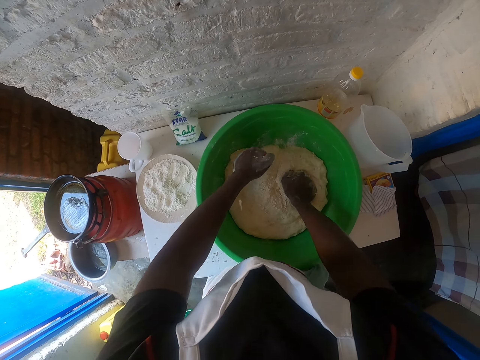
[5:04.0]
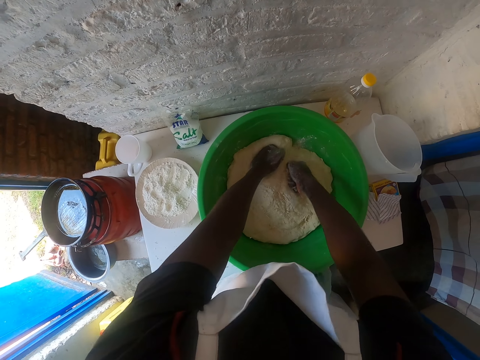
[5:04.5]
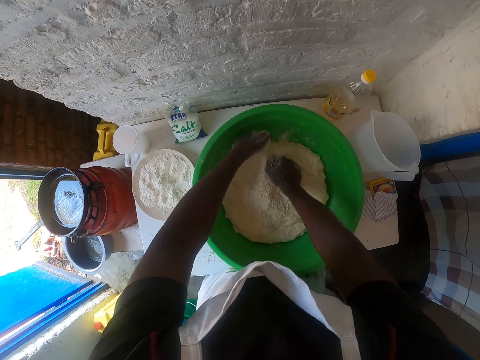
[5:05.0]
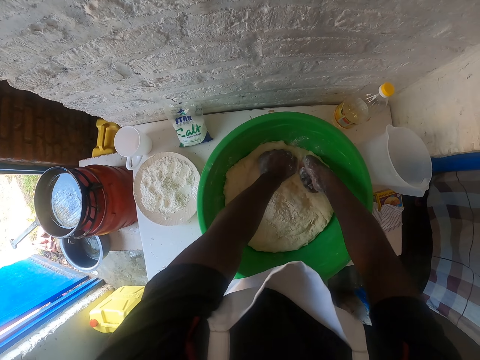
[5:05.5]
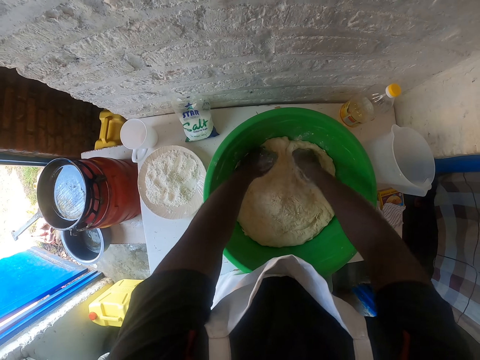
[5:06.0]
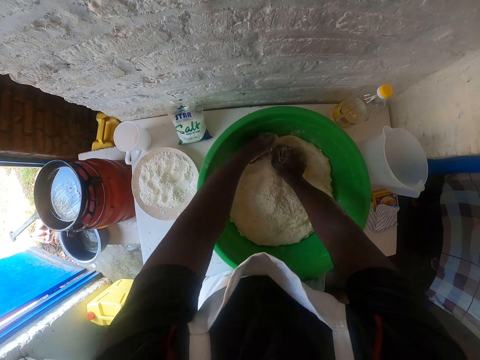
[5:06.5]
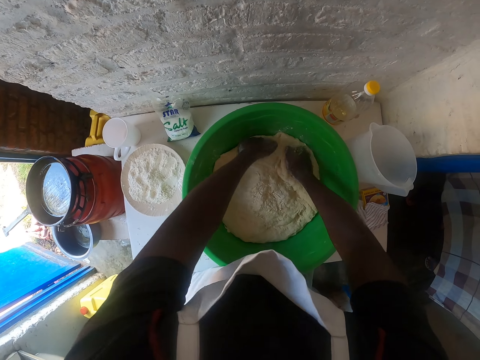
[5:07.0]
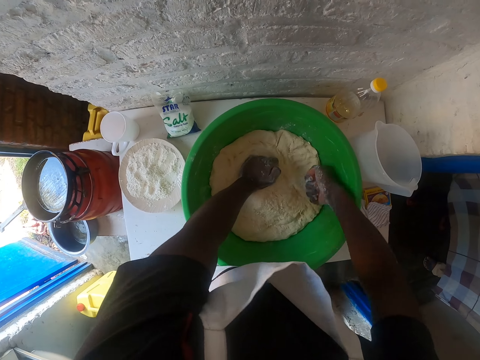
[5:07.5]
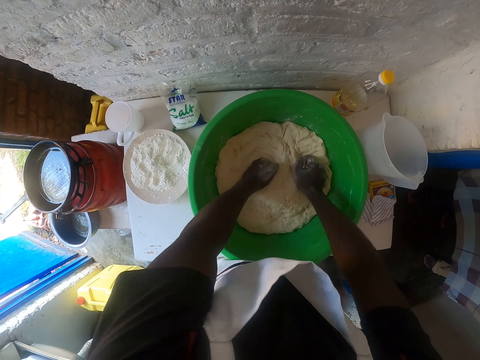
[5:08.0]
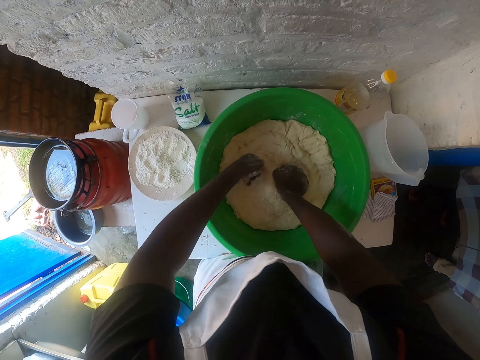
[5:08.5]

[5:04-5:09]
The camera wearer presses the dough using the fist.

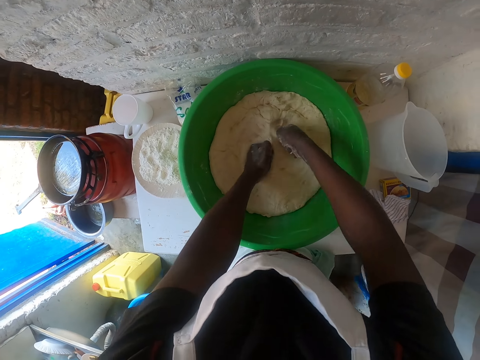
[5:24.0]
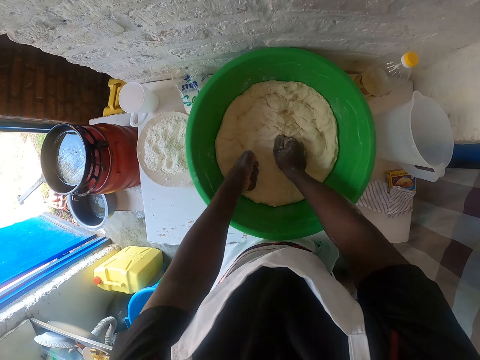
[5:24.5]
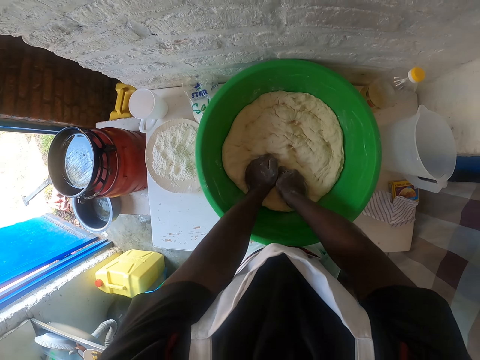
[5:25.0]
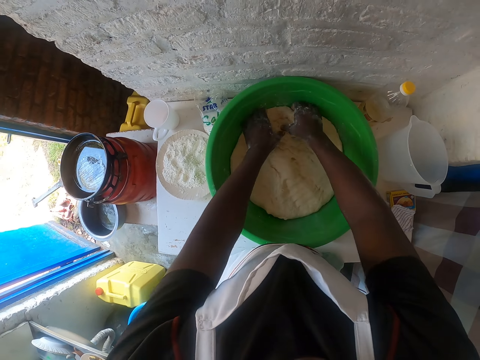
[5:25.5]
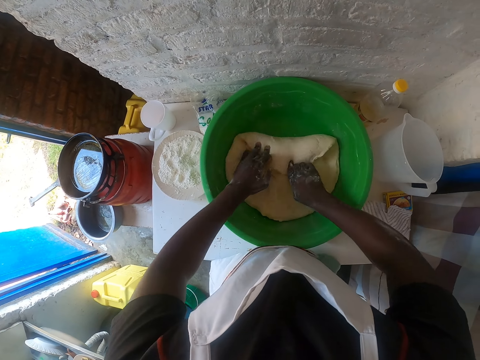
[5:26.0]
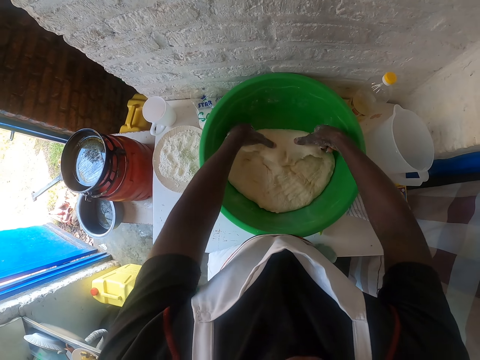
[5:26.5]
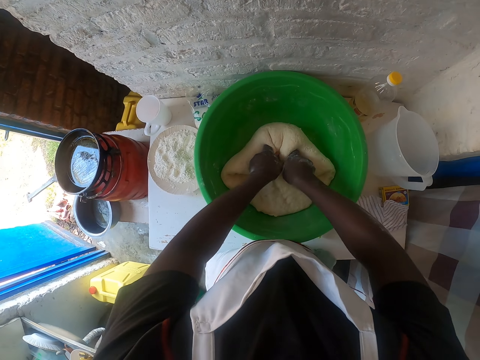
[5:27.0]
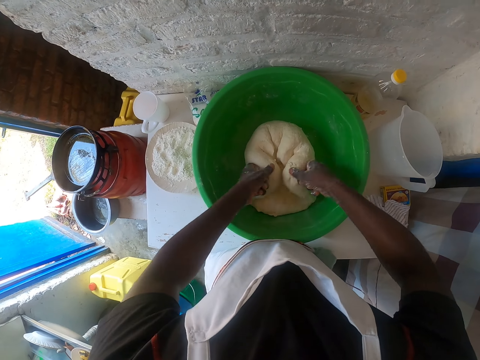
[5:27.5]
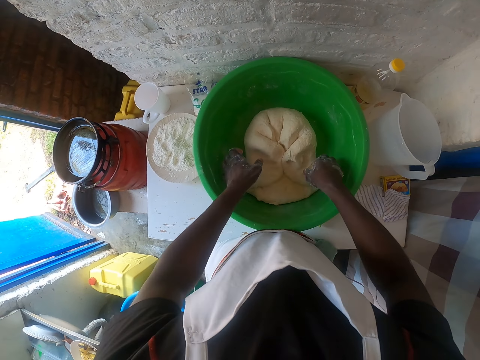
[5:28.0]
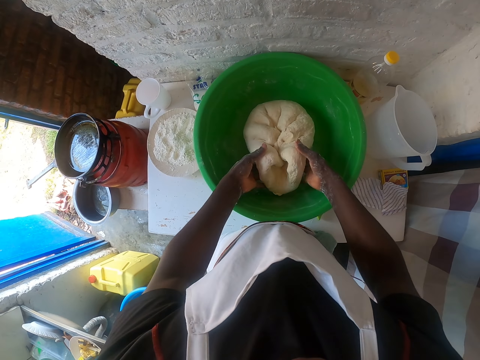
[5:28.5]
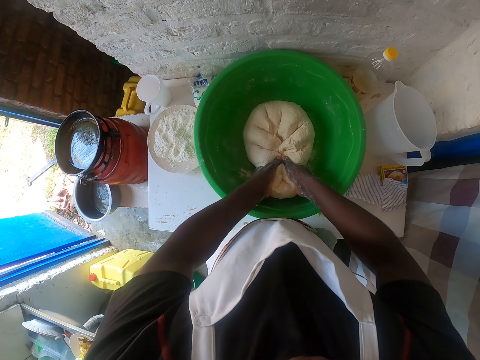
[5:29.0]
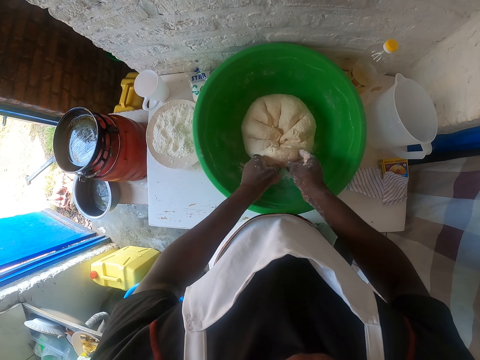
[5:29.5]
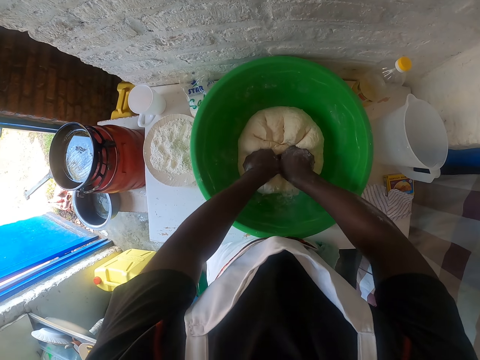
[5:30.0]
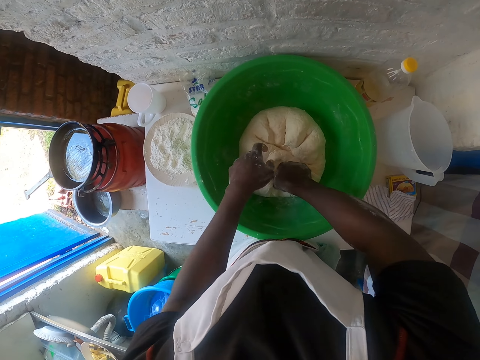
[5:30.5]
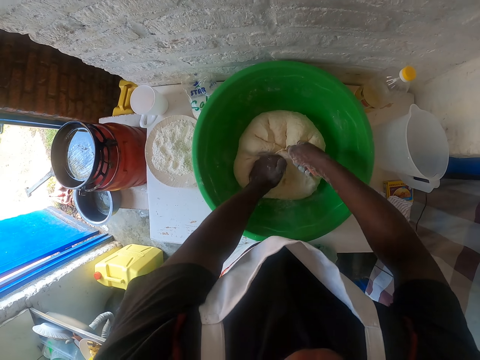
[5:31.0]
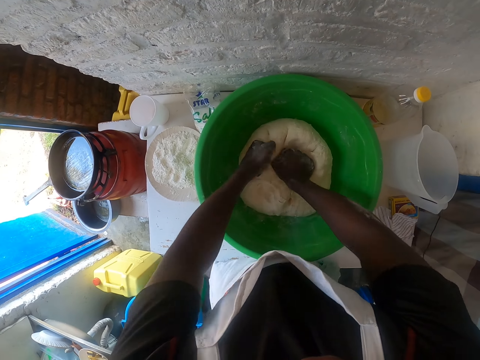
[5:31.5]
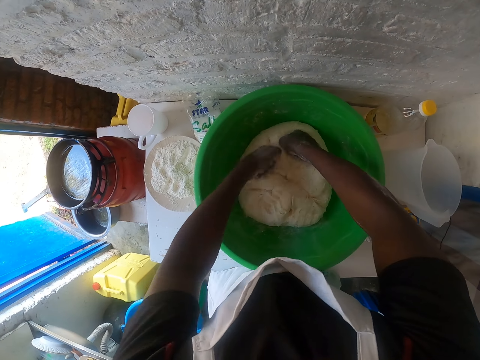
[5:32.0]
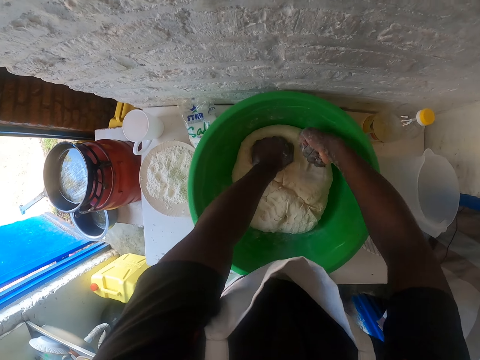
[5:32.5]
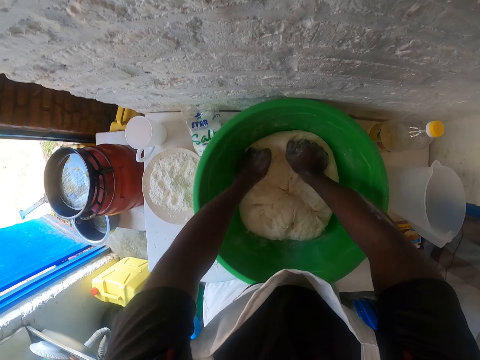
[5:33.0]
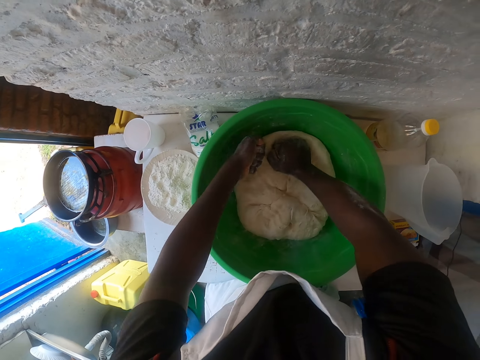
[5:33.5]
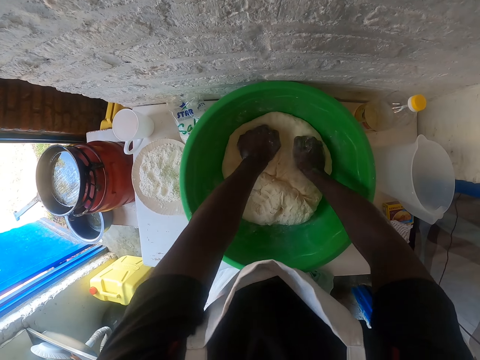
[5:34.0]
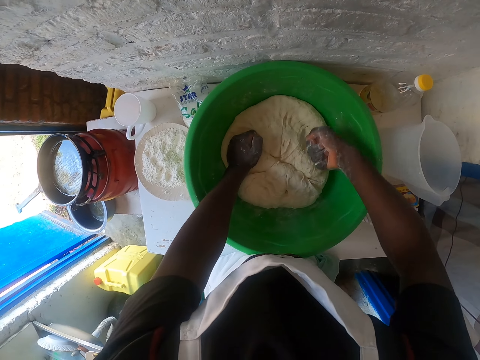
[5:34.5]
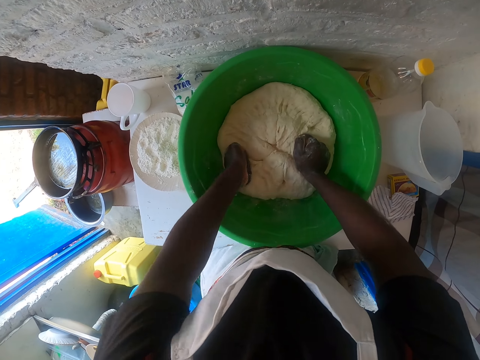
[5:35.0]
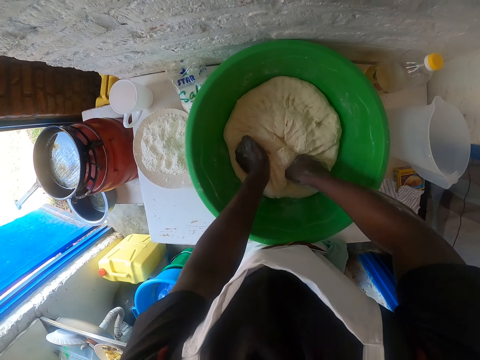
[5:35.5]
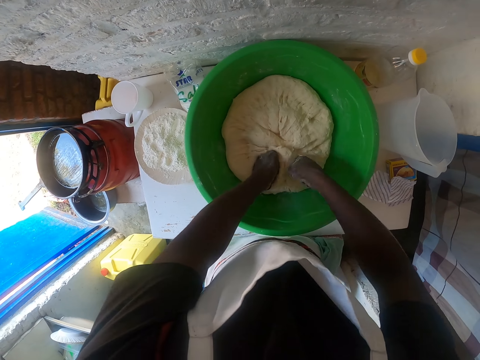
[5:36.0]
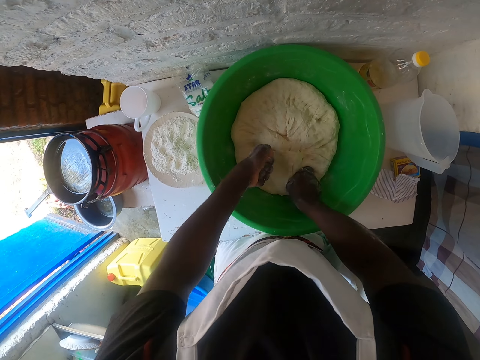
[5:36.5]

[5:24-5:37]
The camera wearer folds the dough. They press the dough using the fist.

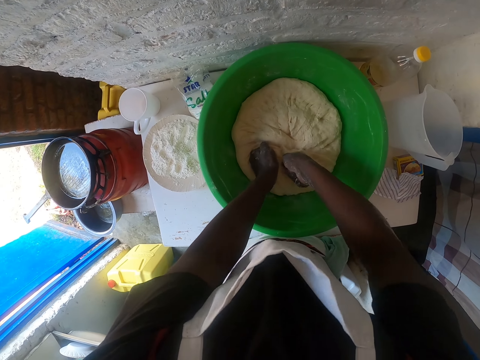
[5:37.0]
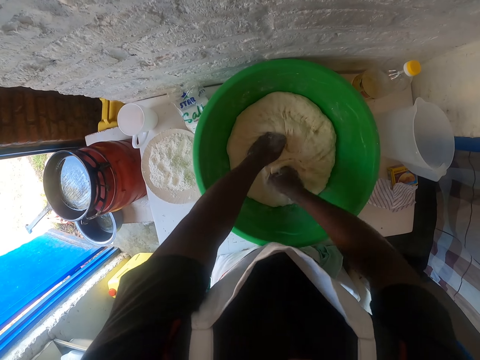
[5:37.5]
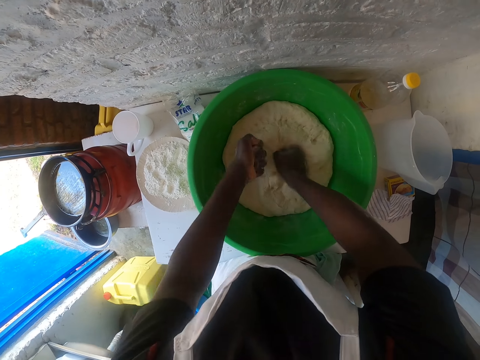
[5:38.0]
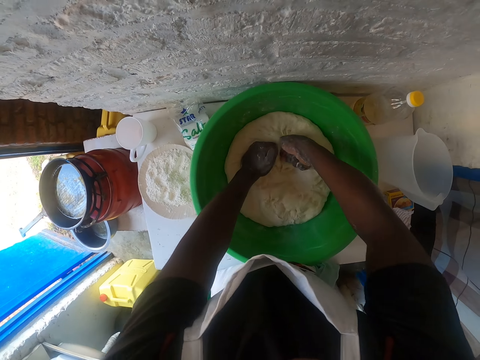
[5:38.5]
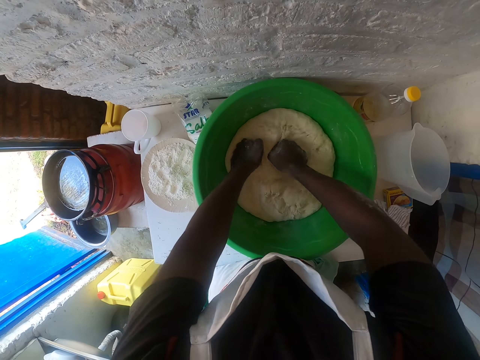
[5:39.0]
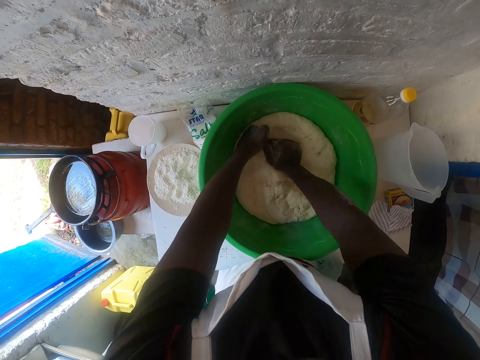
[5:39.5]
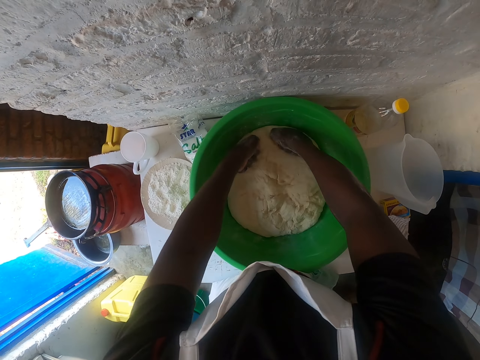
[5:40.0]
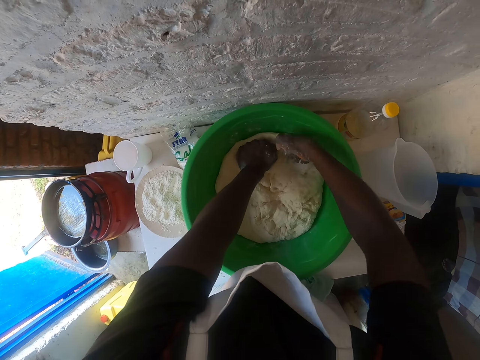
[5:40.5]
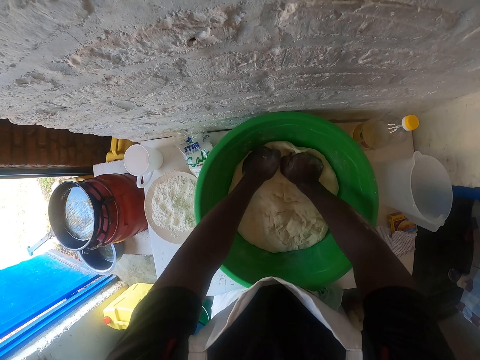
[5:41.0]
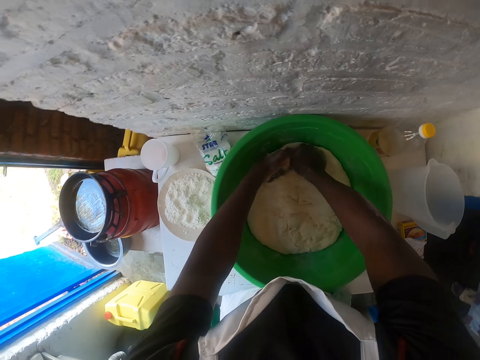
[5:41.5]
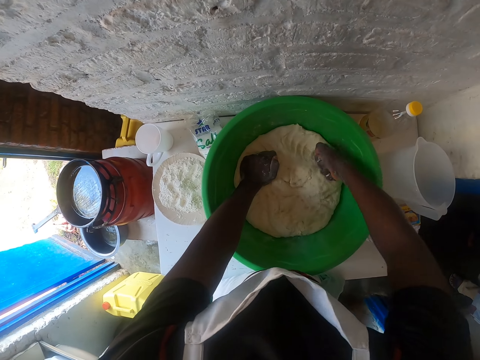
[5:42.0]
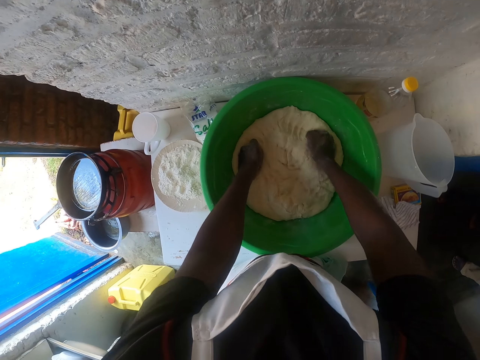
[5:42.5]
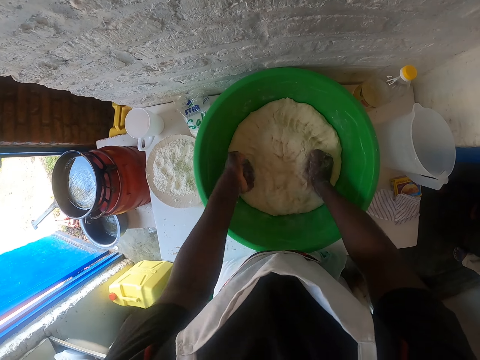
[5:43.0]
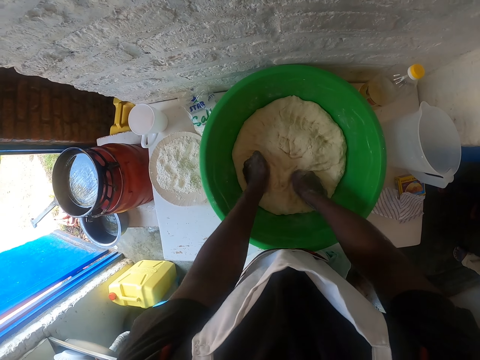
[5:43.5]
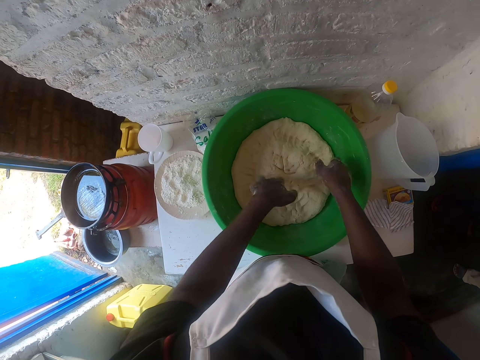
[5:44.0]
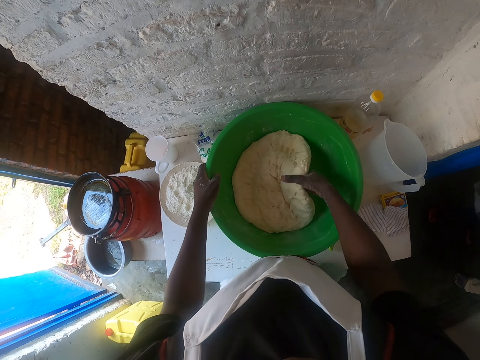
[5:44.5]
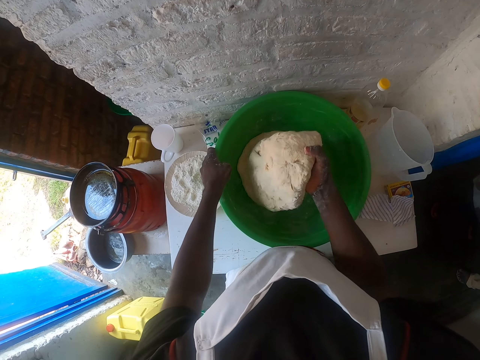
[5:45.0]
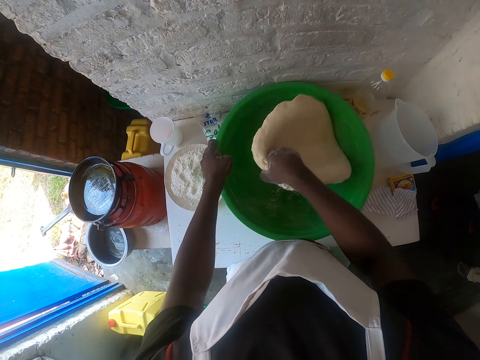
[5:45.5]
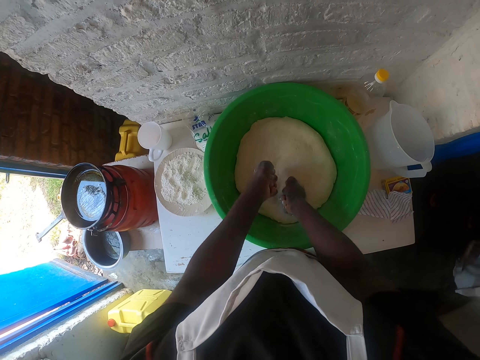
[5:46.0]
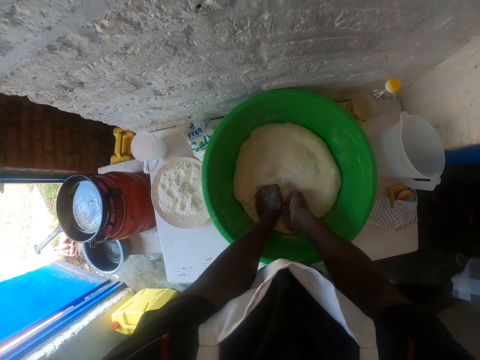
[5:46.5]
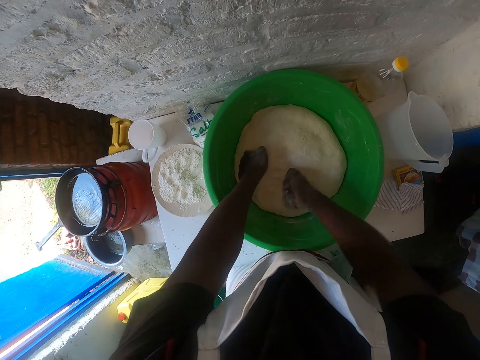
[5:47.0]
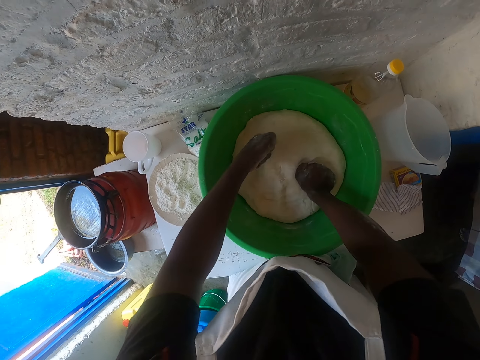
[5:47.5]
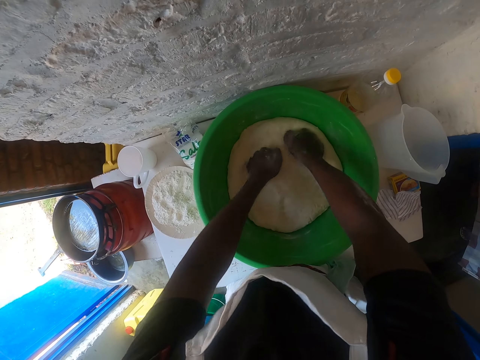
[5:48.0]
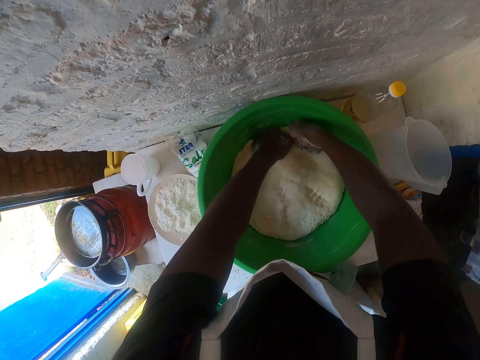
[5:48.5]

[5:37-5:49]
The camera wearer turns the dough. They press the dough using the fist.
